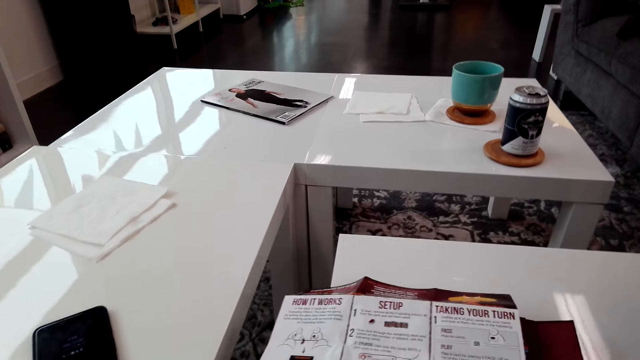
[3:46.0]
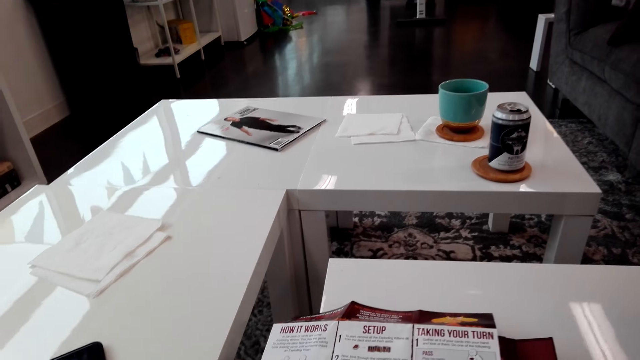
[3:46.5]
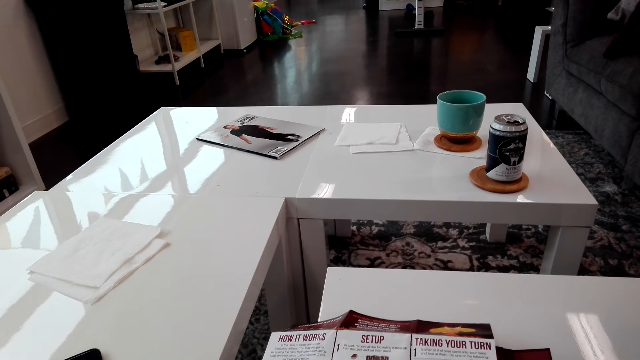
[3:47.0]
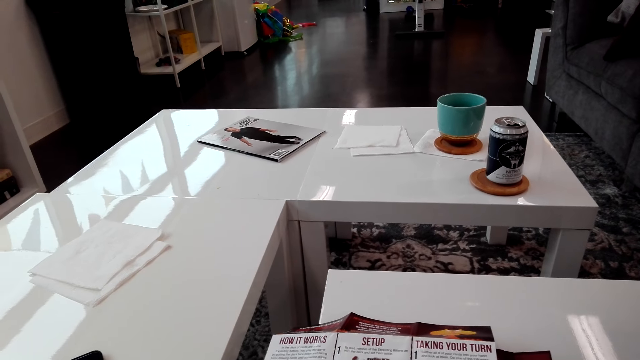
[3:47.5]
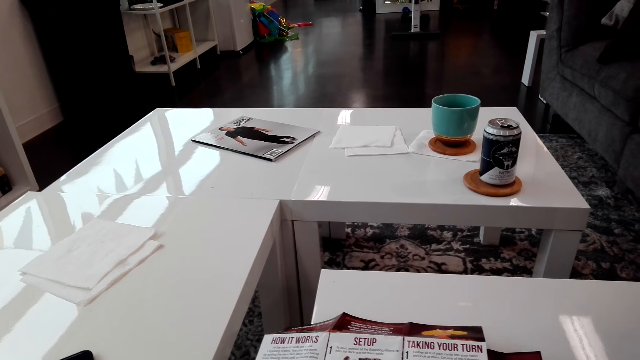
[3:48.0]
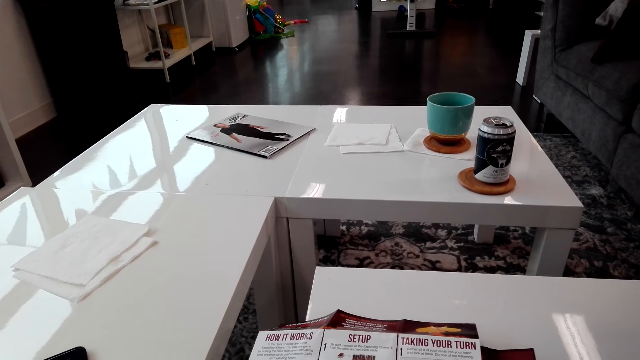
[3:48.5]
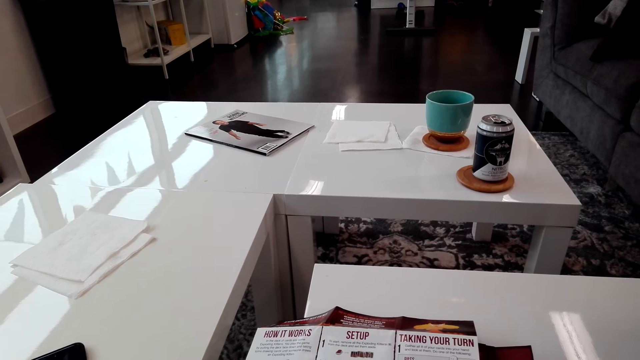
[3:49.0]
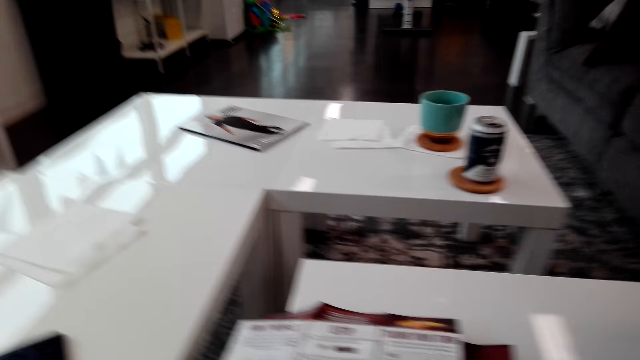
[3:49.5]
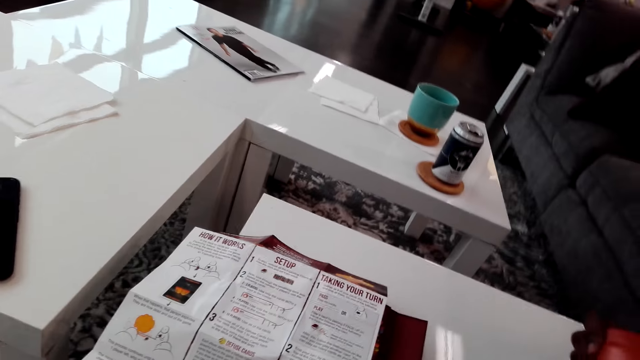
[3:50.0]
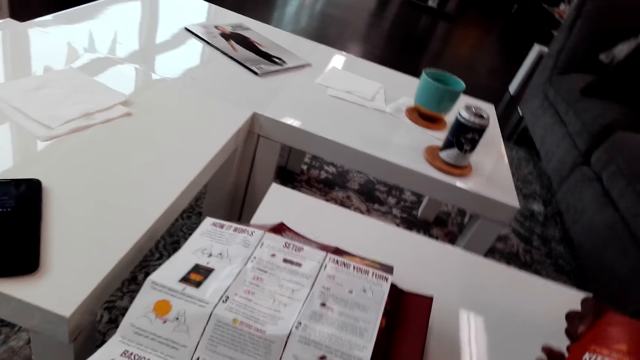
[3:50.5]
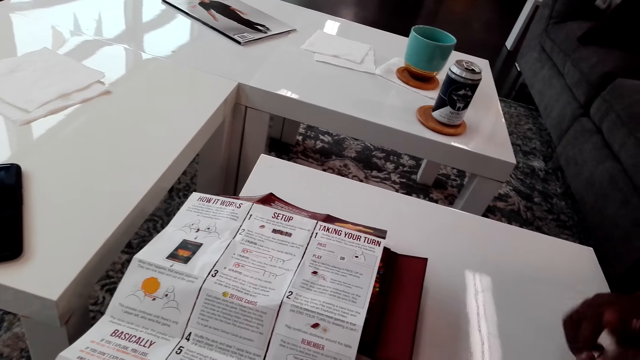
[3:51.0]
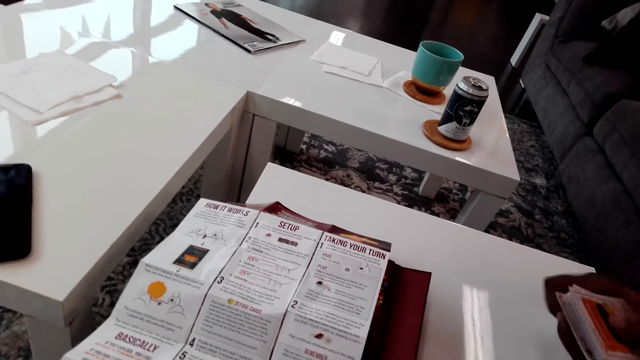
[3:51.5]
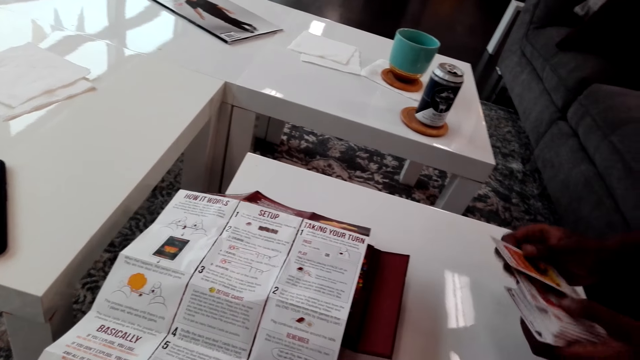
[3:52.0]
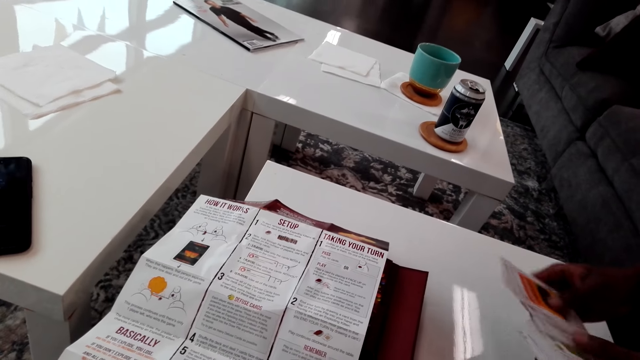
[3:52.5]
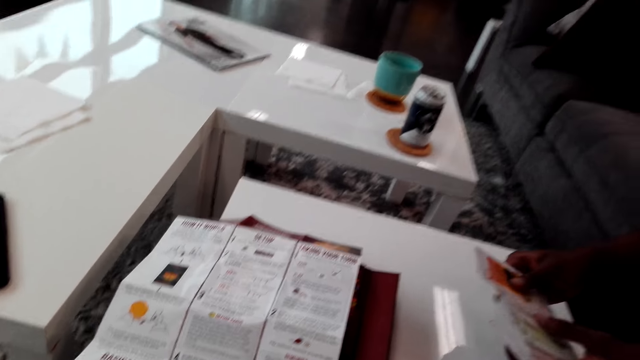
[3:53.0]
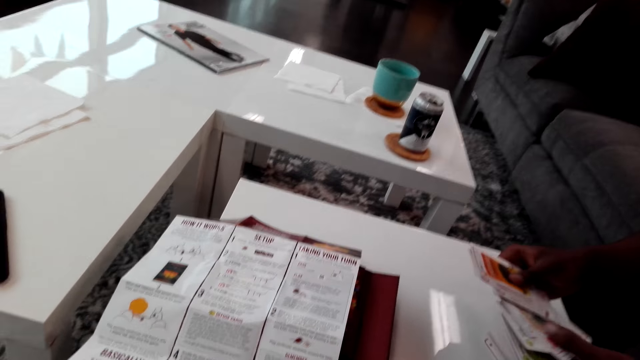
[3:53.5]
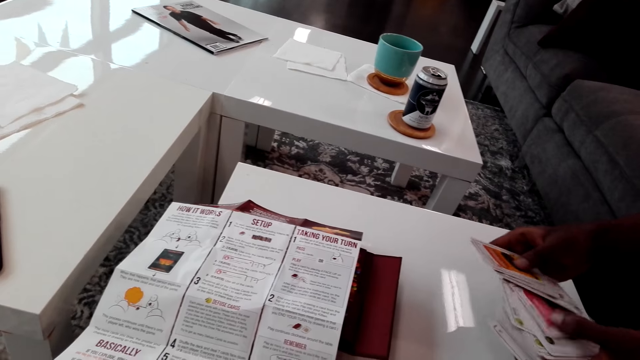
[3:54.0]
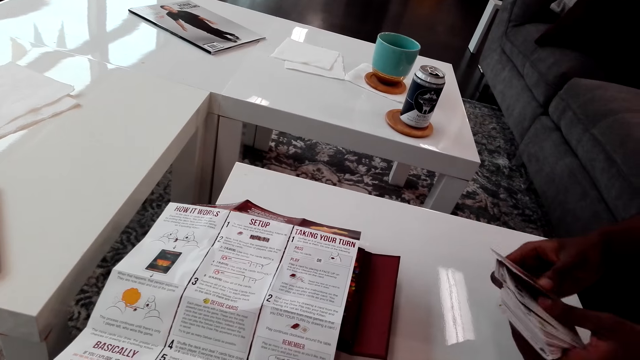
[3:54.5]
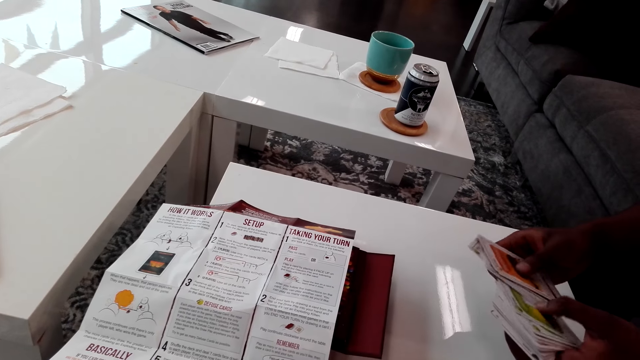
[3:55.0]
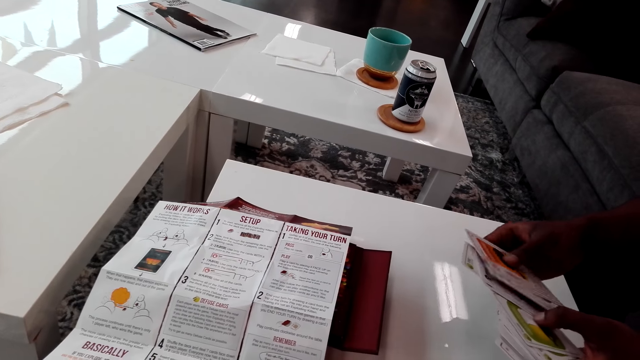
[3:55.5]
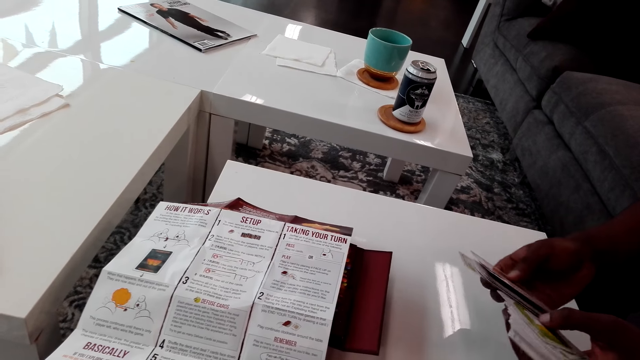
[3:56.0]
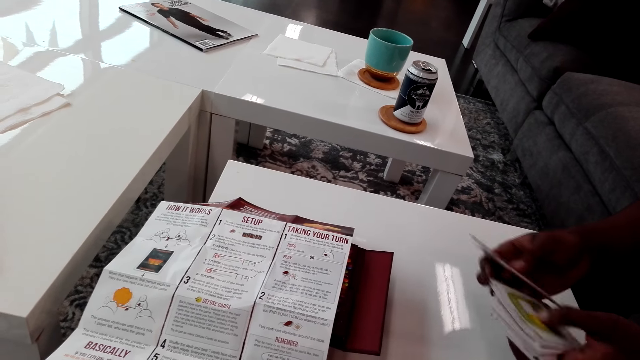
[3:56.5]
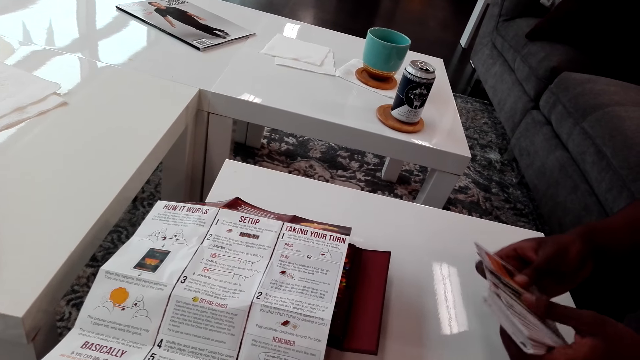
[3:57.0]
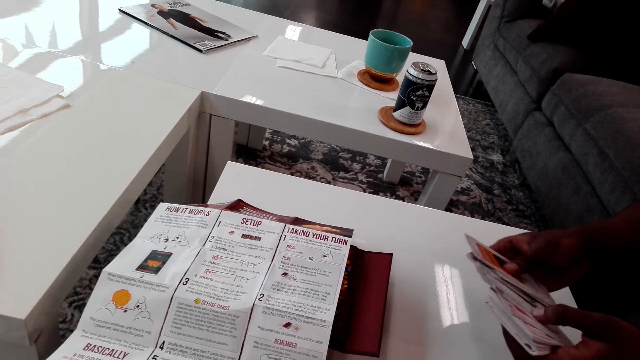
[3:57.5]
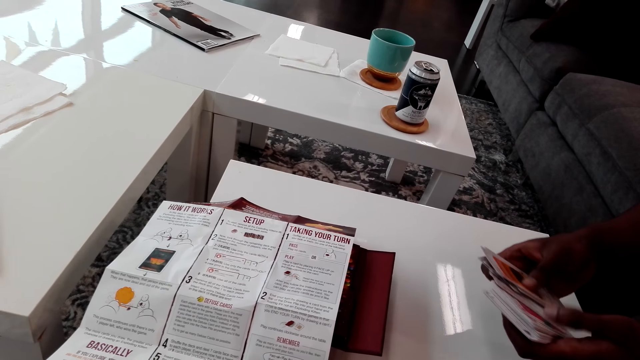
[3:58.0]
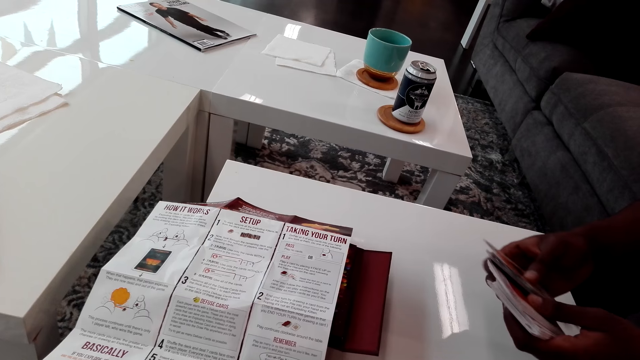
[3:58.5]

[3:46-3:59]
The camera wearer looks around. A man shuffles the cards.

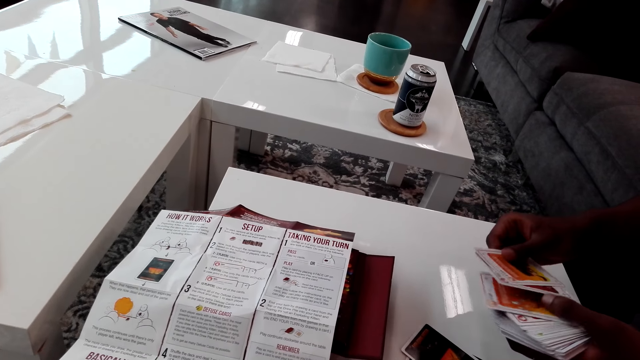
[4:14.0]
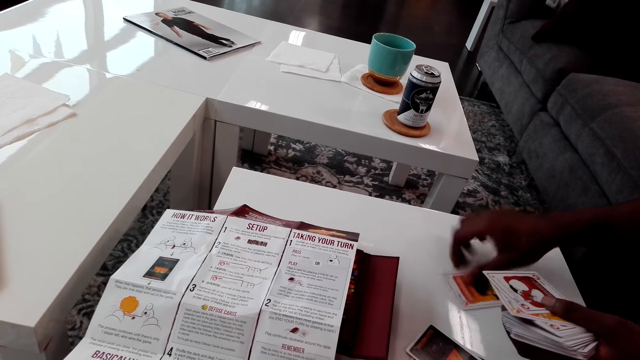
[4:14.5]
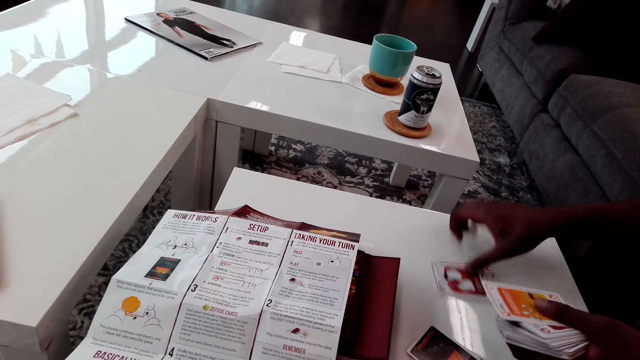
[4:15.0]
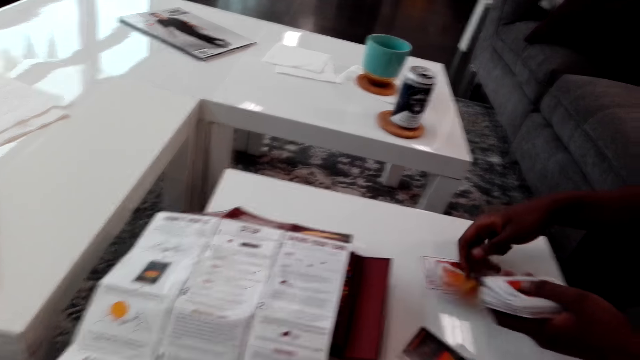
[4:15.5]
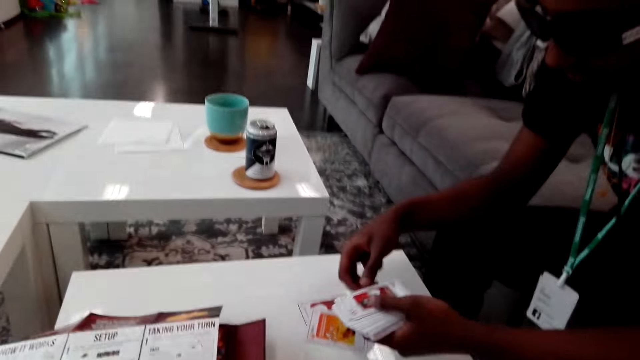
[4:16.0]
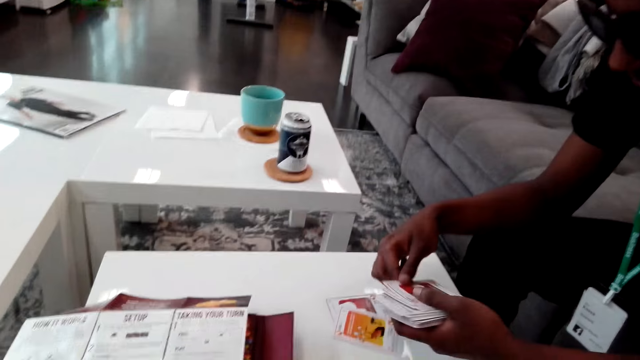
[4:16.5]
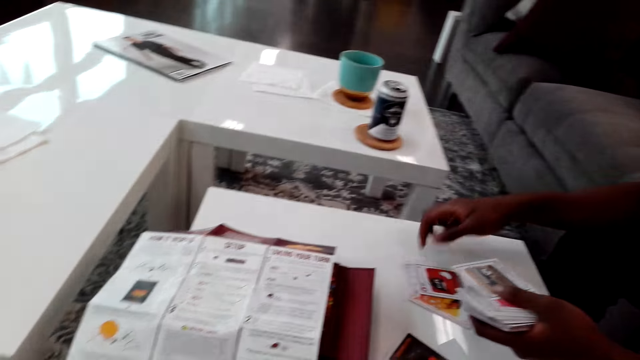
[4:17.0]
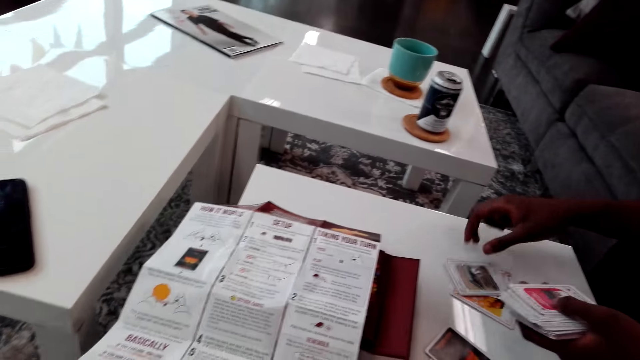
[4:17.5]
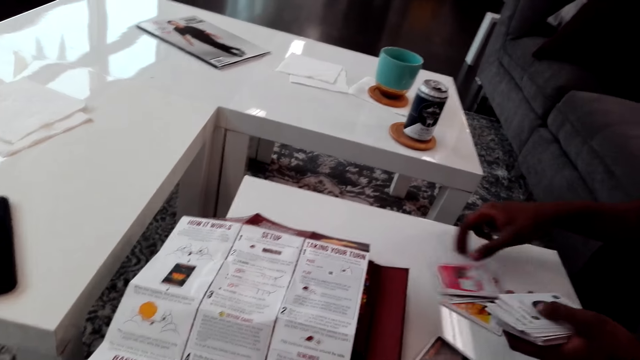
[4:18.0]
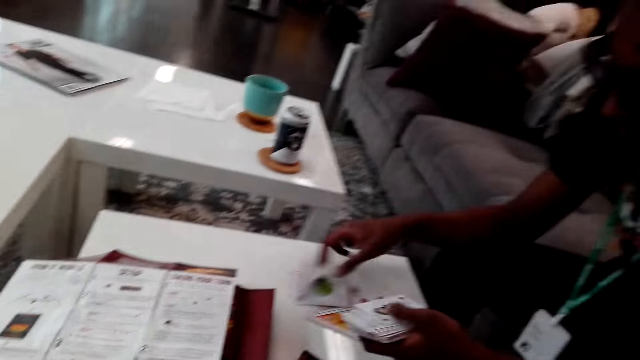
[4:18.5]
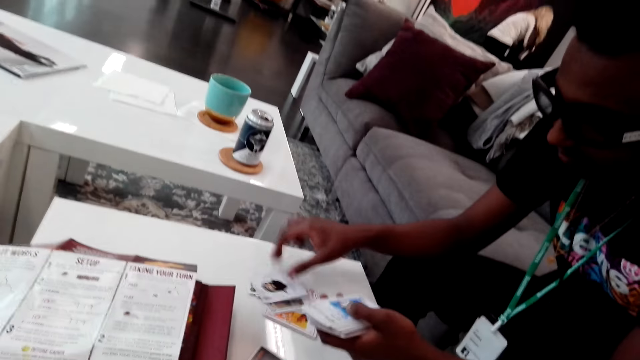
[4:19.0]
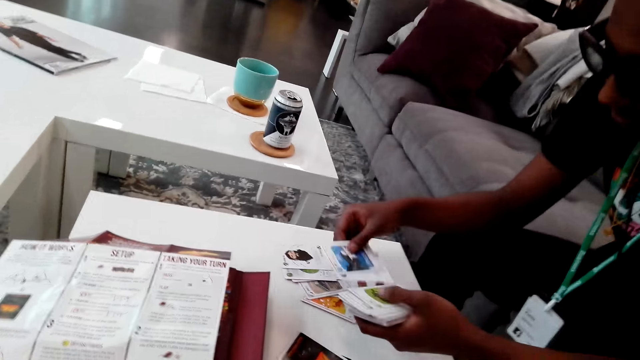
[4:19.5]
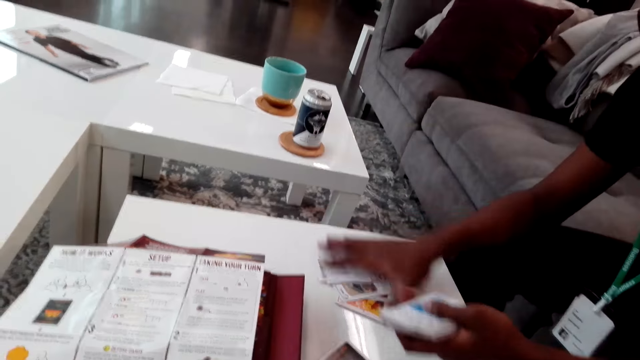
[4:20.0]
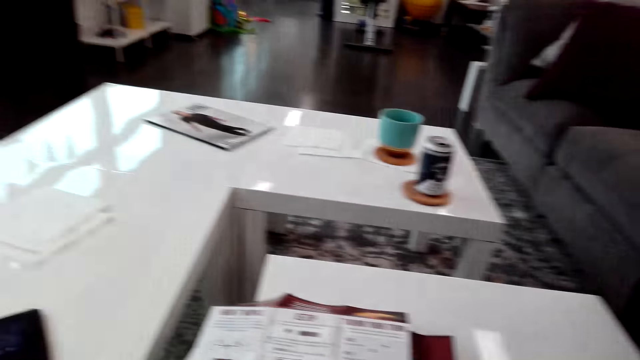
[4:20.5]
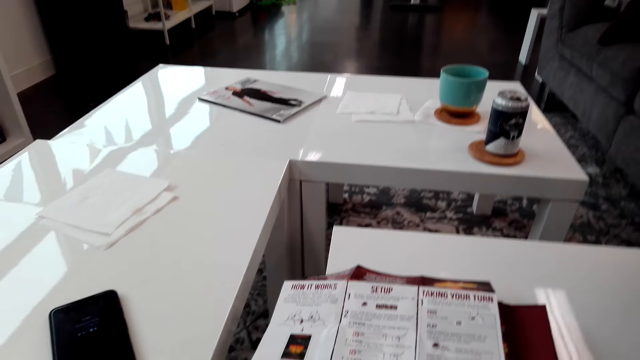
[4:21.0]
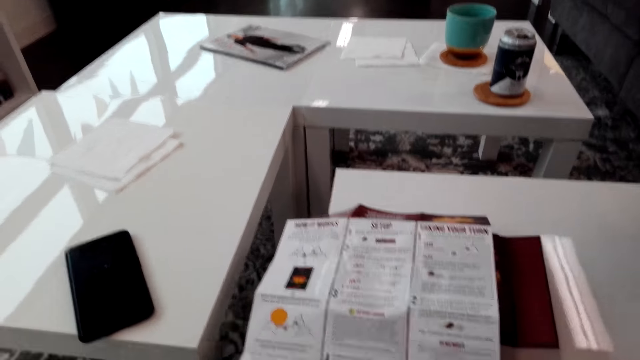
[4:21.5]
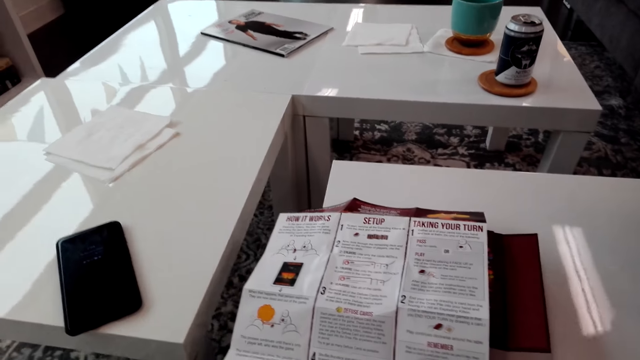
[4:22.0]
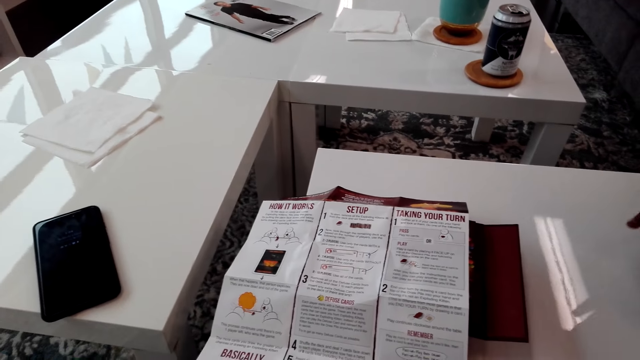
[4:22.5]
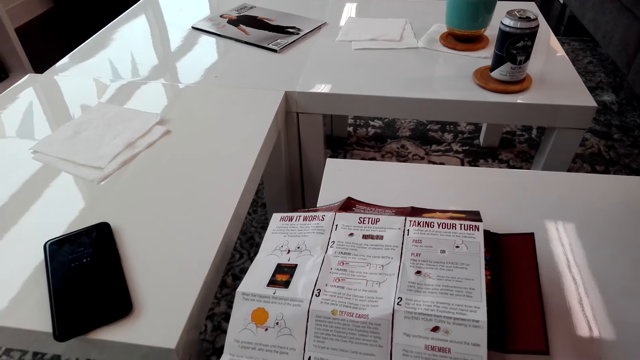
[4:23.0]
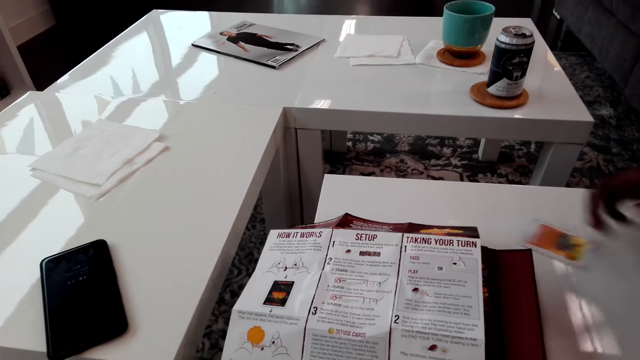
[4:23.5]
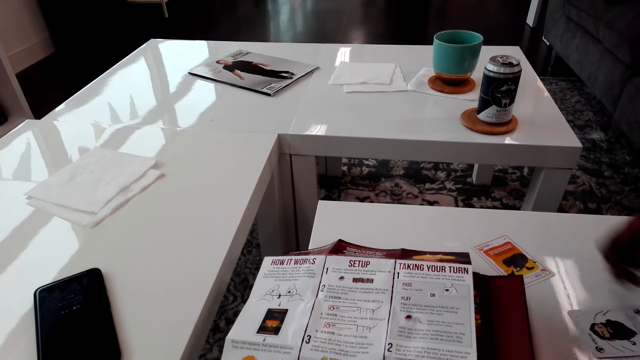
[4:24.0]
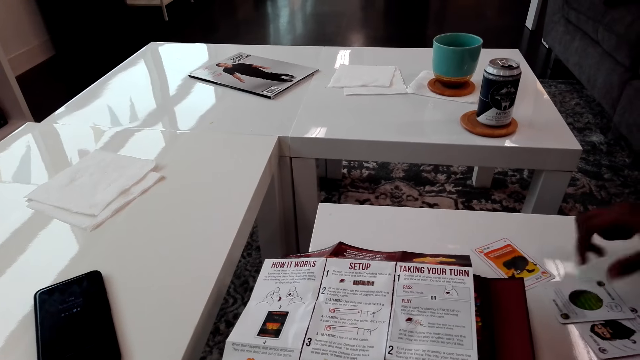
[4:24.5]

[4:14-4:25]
A person drops the cards on the table as the camera wearer reads the instructions. The camera wearer looks around.
